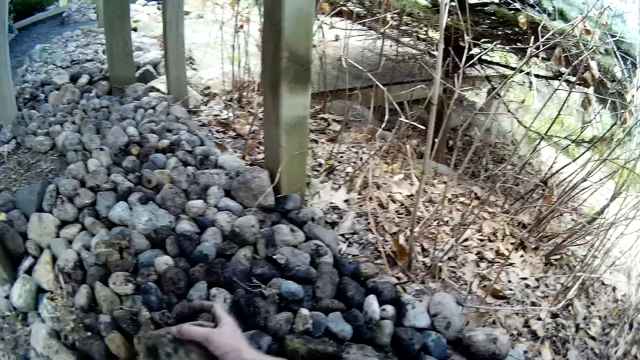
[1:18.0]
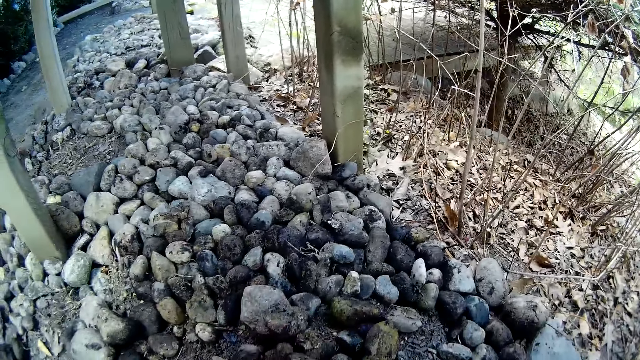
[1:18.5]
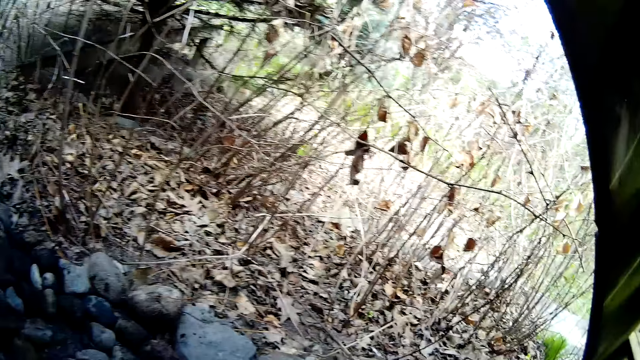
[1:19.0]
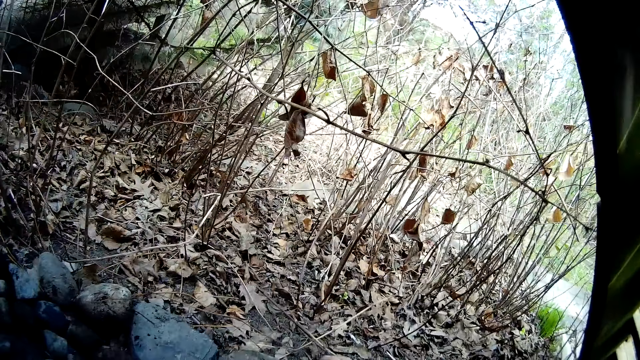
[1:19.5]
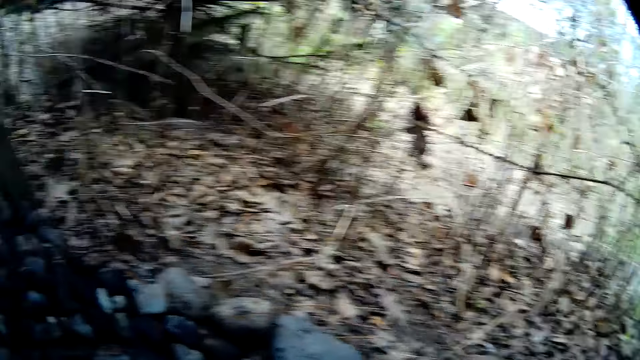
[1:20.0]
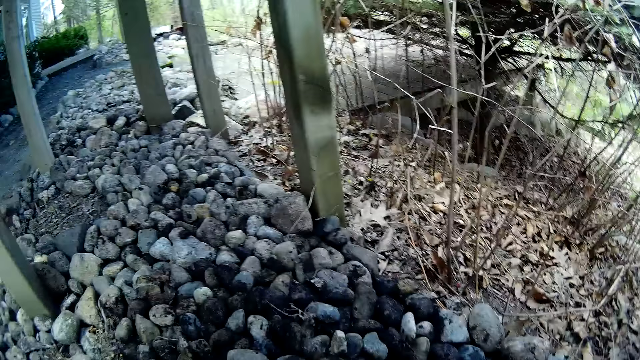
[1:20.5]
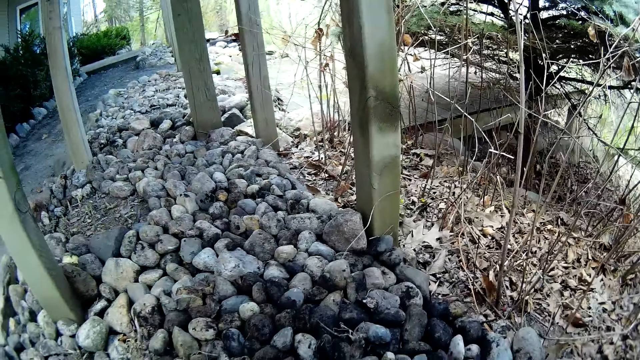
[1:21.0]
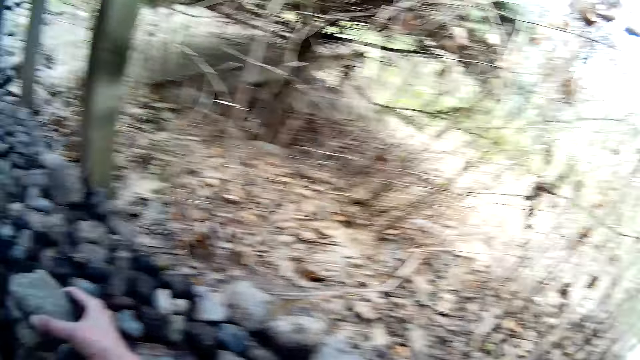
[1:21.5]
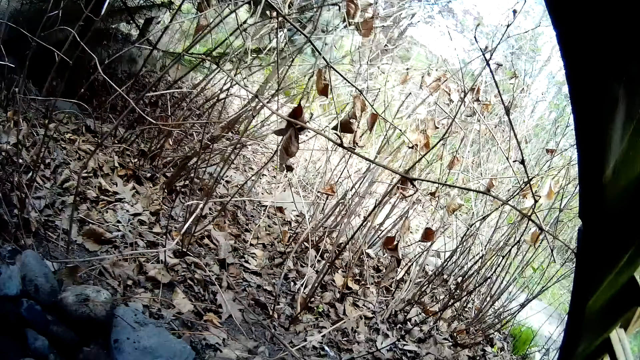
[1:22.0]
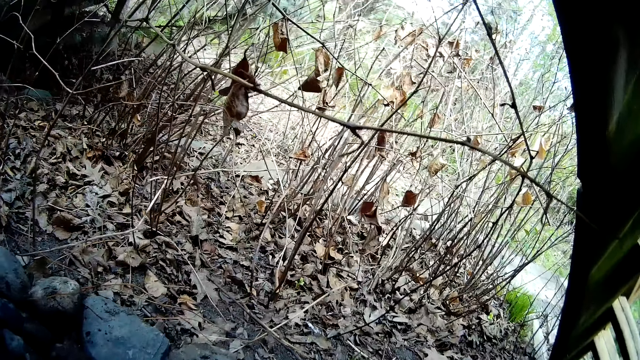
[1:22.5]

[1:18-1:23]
The camera wearer throws a stone on the floor with his right hand.

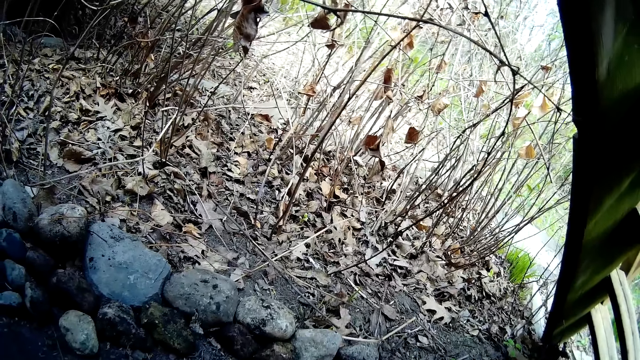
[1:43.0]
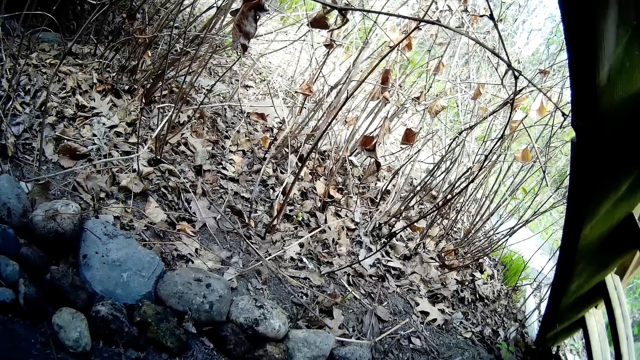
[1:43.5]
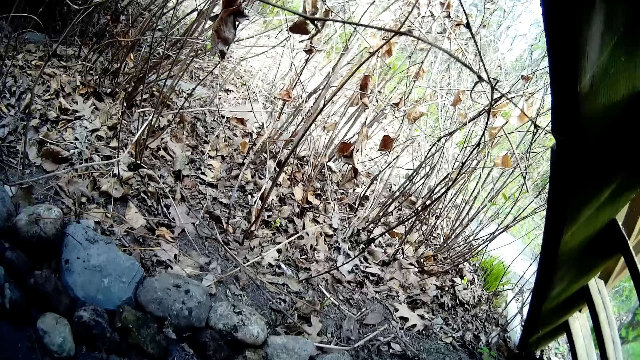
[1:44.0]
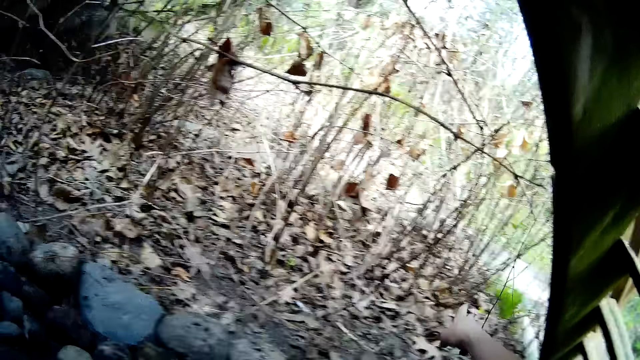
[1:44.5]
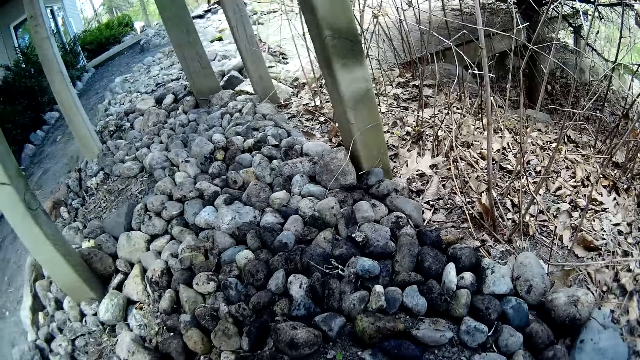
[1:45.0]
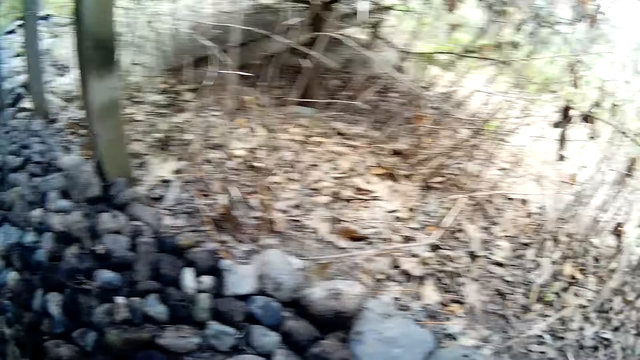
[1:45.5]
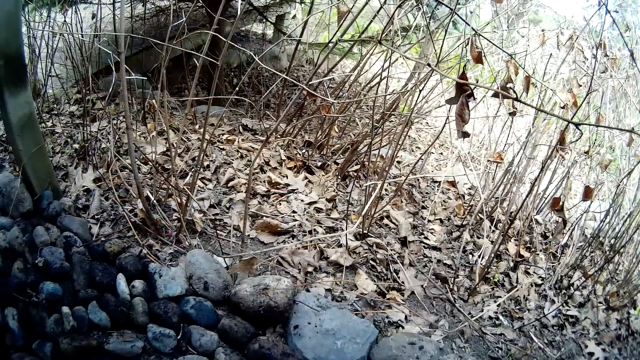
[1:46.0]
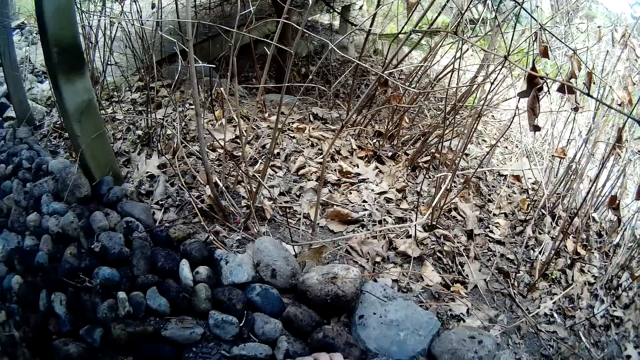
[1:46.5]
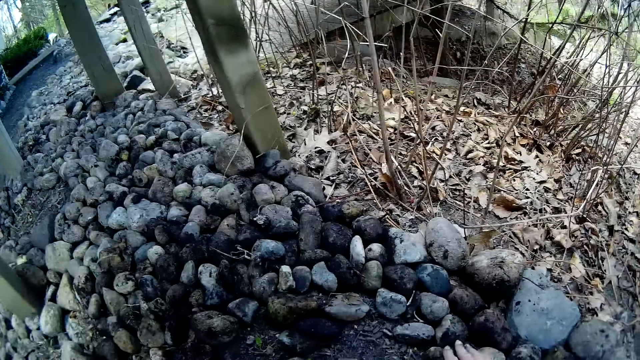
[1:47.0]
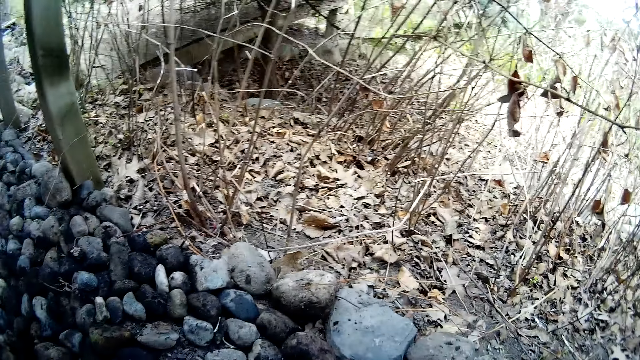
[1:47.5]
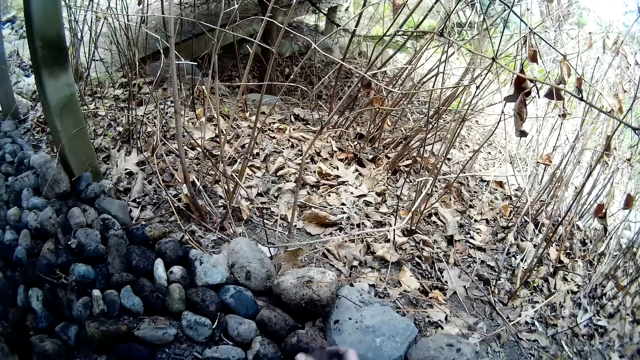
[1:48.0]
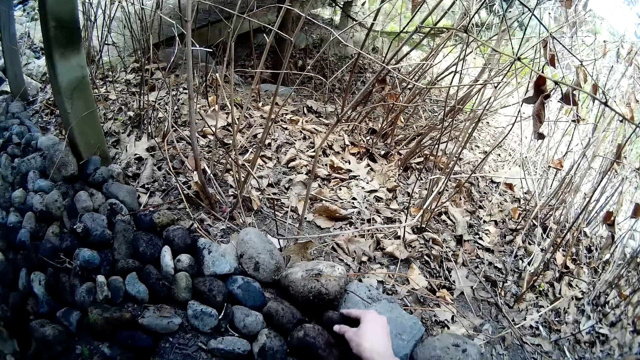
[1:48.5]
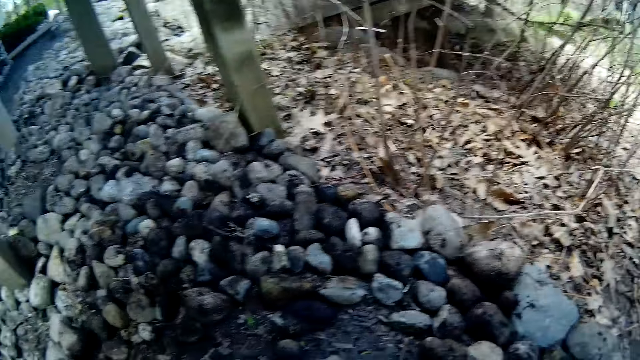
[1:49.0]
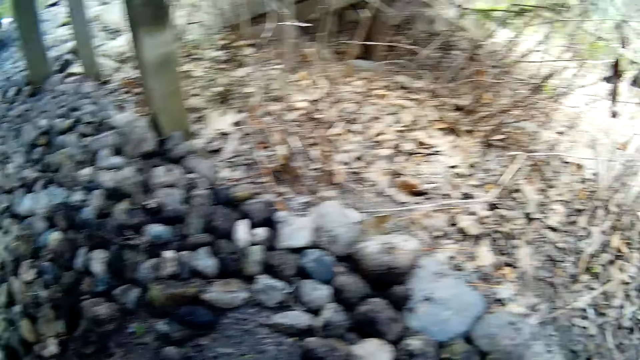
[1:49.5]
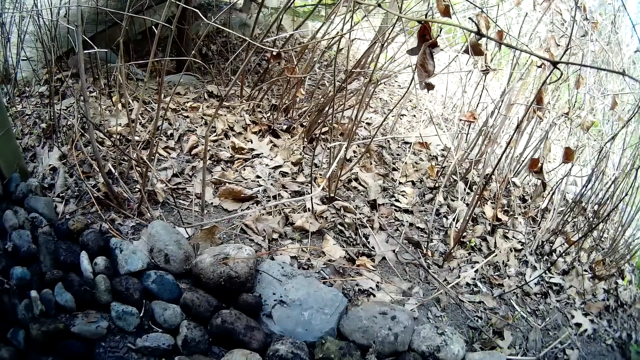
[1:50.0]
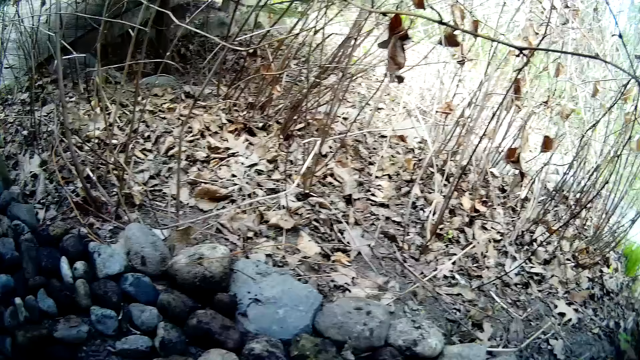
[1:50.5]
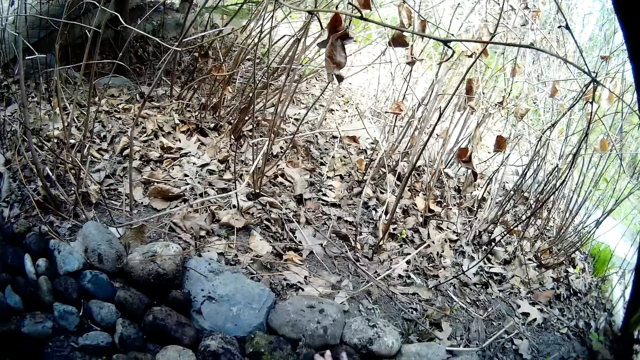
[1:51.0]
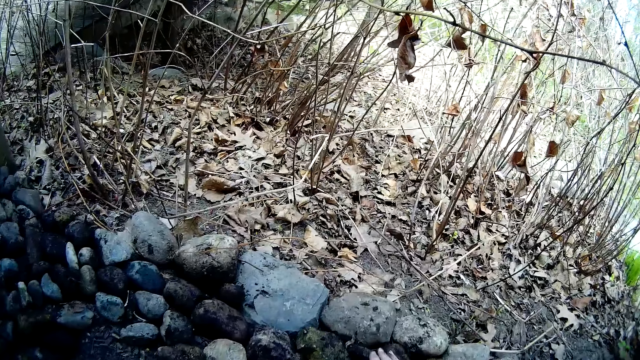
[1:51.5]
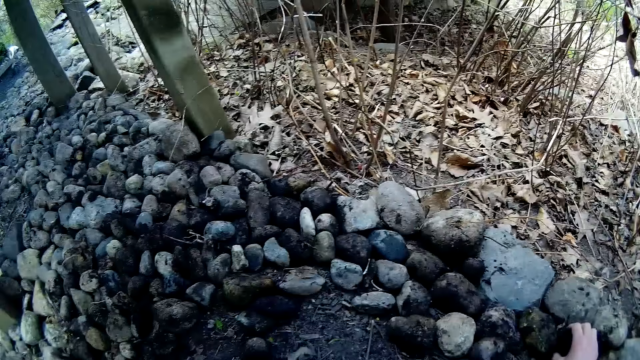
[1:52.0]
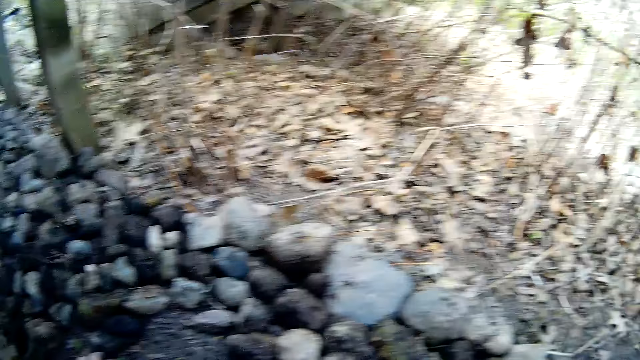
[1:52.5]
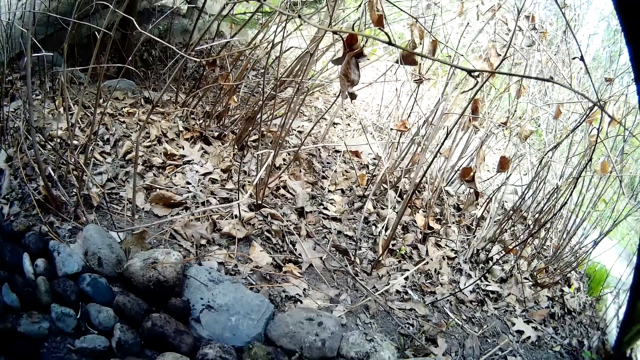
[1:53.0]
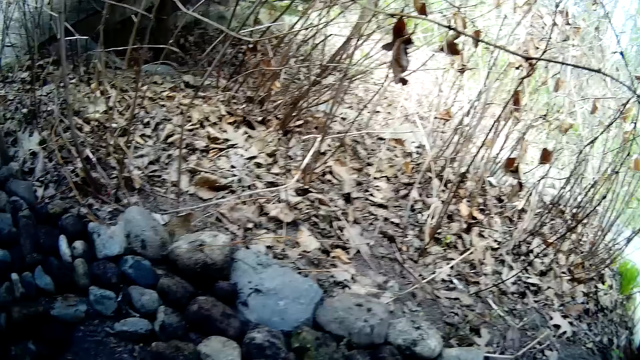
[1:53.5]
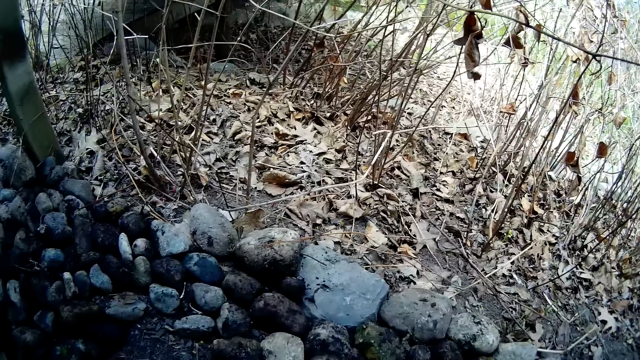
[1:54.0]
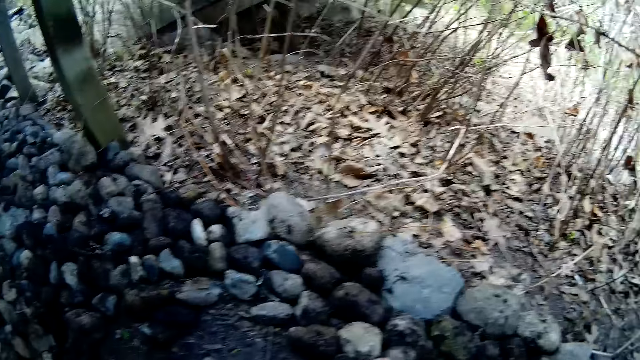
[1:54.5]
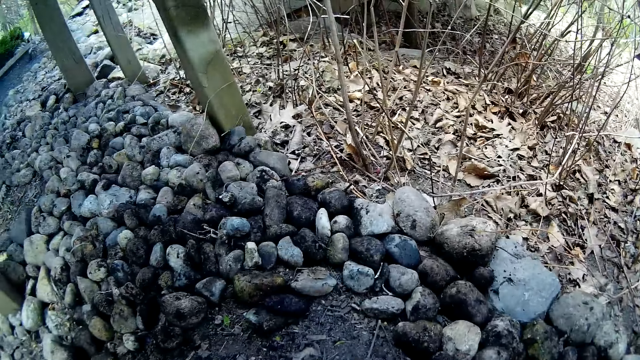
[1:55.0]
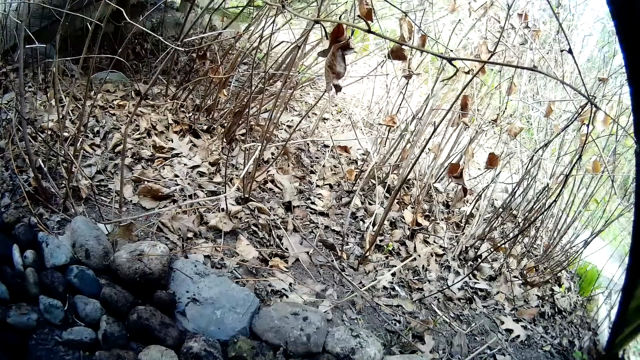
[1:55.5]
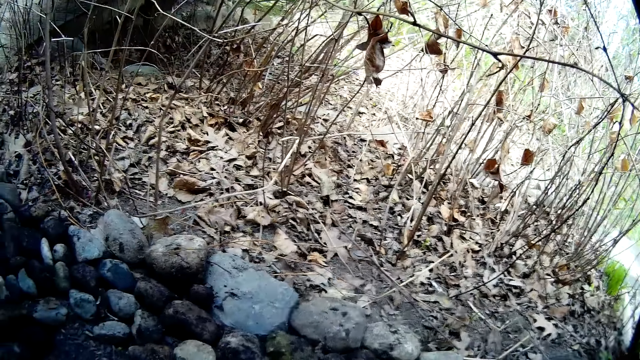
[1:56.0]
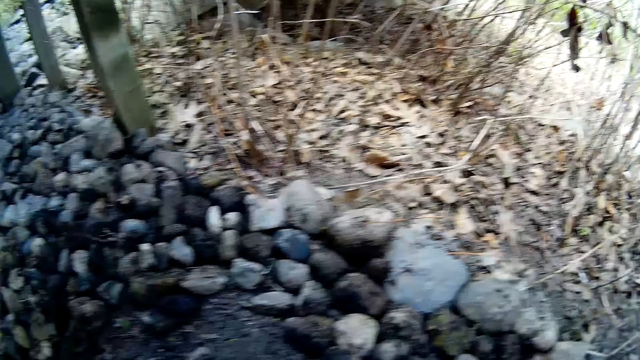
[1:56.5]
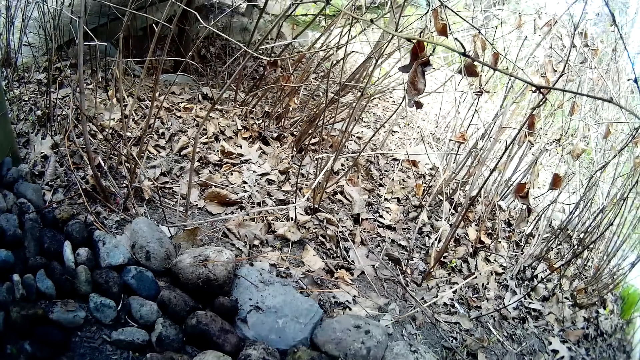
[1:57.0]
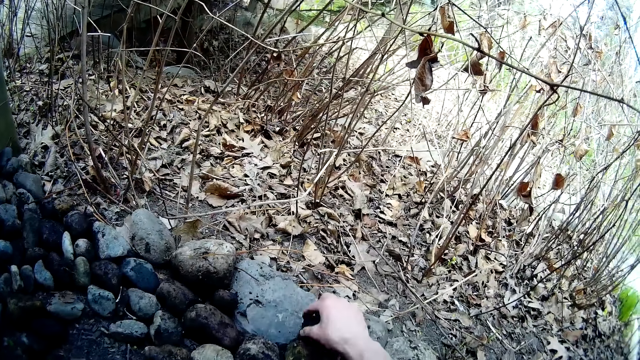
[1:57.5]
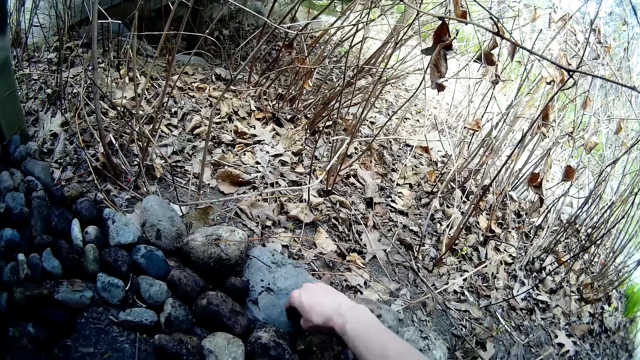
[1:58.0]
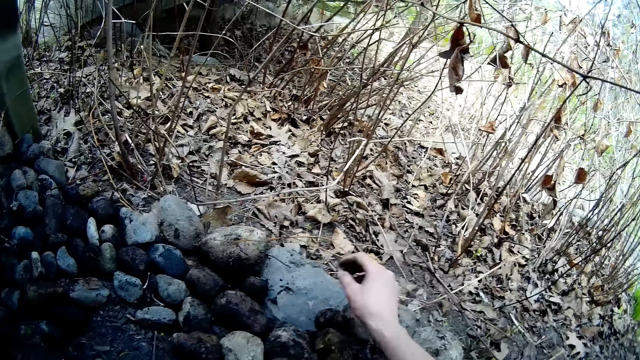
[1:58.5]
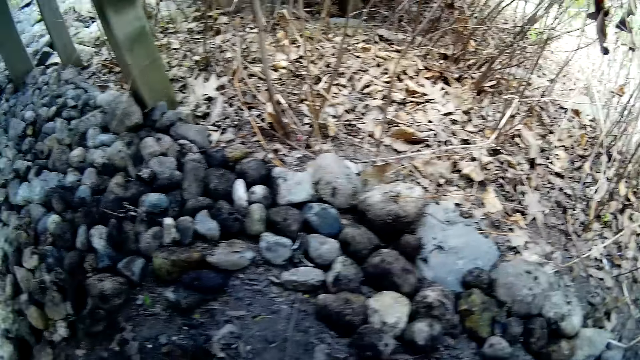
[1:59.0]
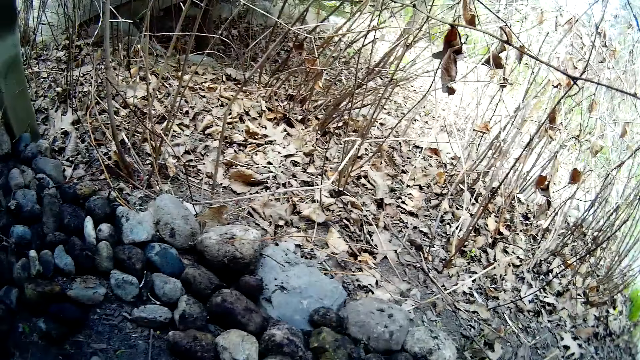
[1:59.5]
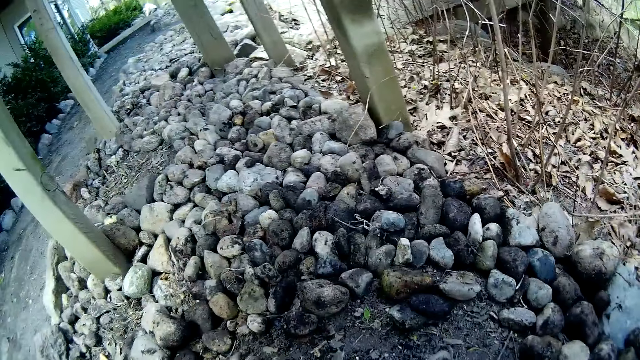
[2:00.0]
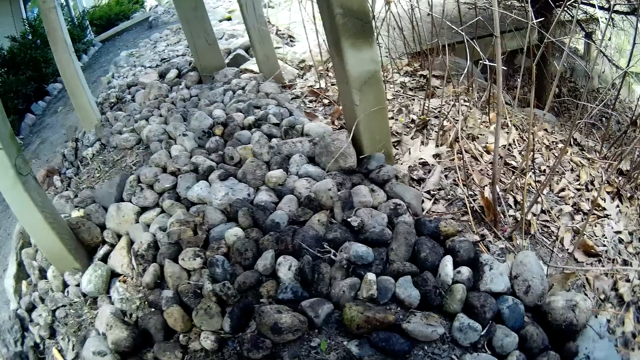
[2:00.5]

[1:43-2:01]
The camera wearer clears dirt from the pavement. He arranges stones on the pavement. He drops a stone on a stone on the floor with his right hand. He does so again.
